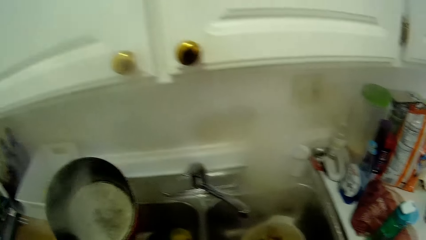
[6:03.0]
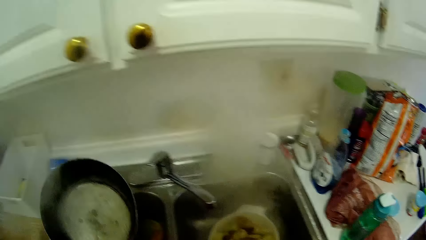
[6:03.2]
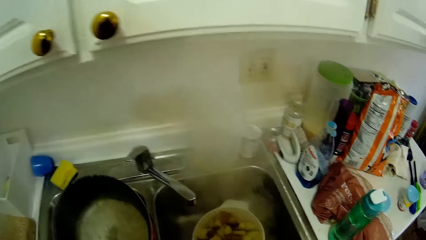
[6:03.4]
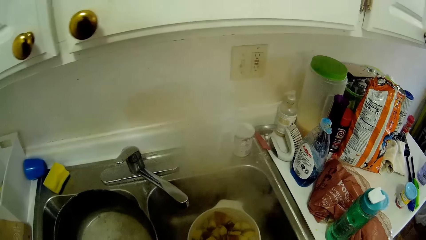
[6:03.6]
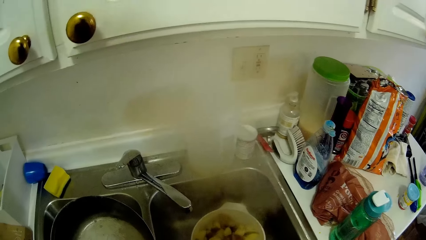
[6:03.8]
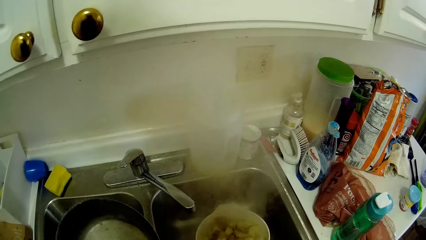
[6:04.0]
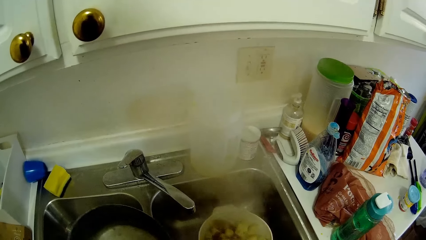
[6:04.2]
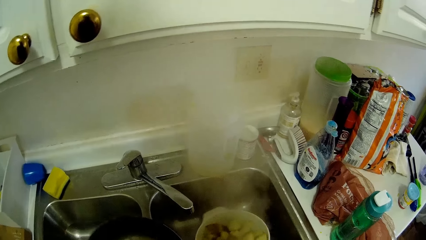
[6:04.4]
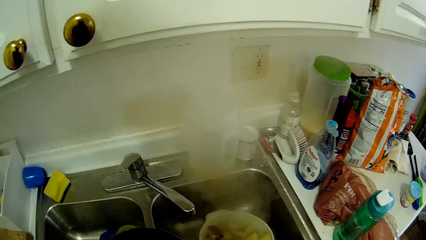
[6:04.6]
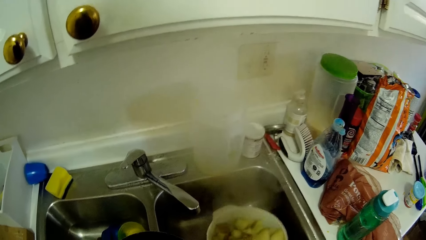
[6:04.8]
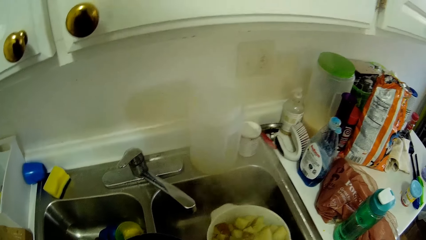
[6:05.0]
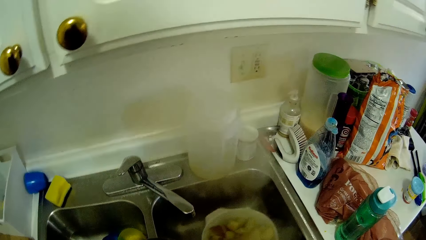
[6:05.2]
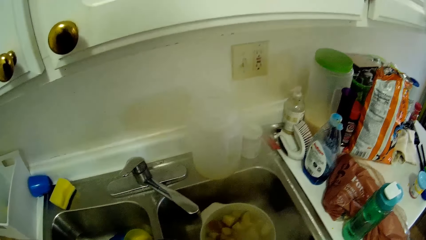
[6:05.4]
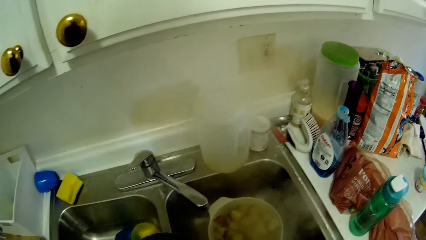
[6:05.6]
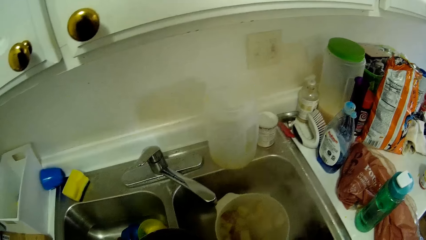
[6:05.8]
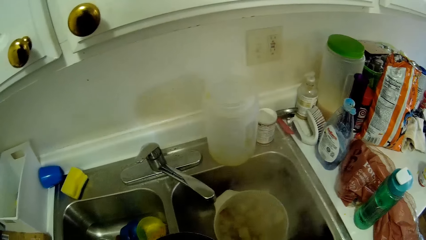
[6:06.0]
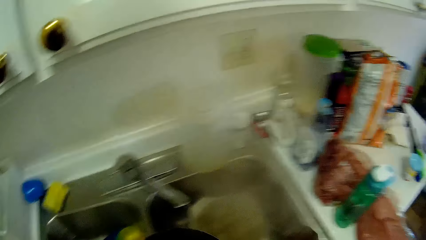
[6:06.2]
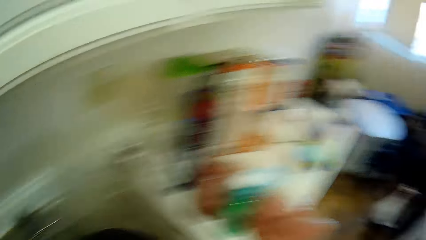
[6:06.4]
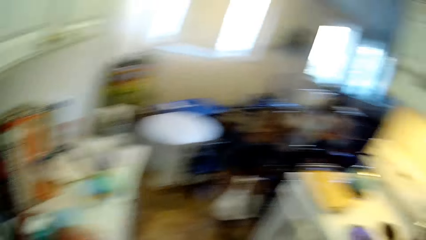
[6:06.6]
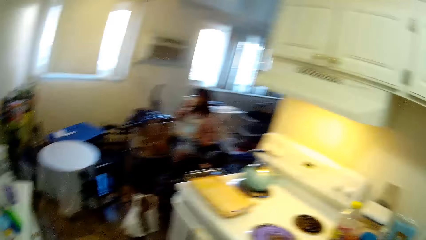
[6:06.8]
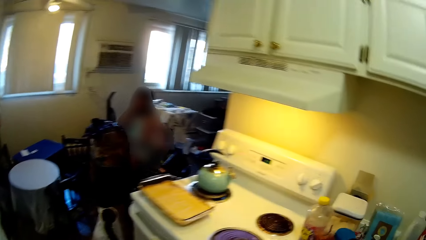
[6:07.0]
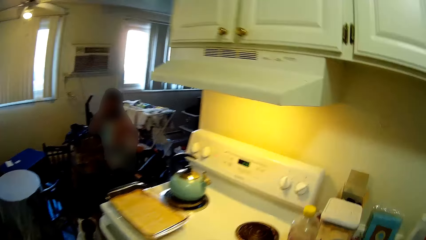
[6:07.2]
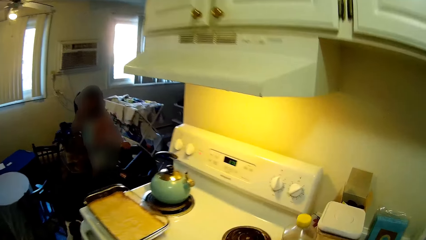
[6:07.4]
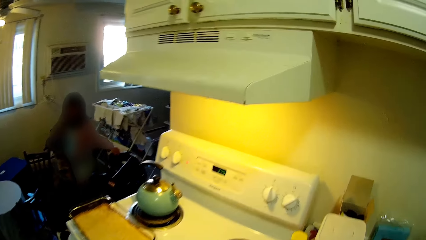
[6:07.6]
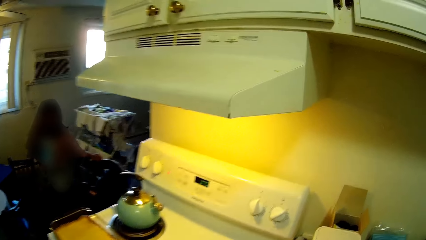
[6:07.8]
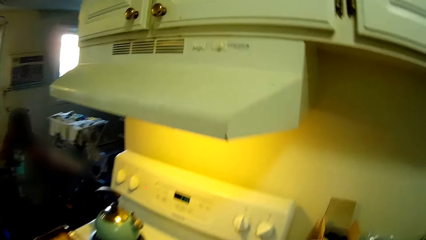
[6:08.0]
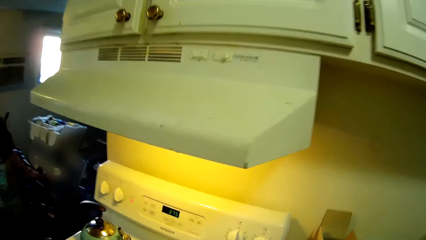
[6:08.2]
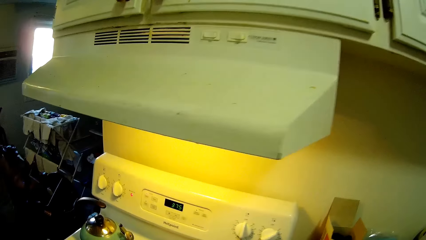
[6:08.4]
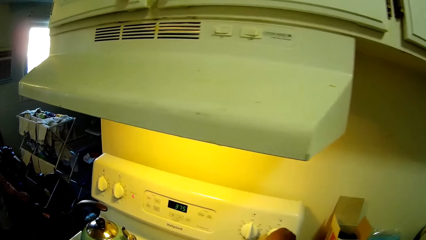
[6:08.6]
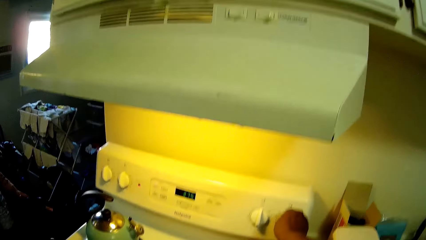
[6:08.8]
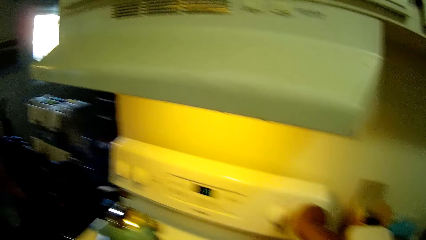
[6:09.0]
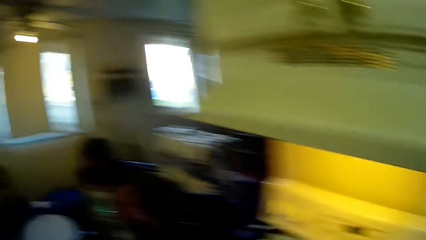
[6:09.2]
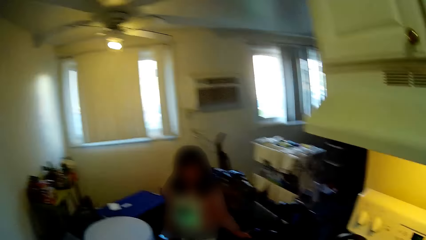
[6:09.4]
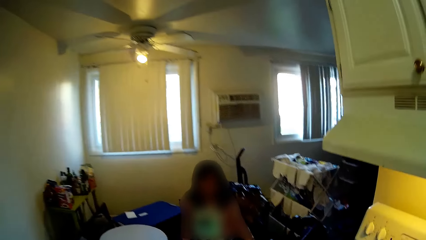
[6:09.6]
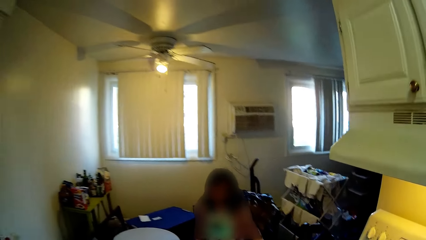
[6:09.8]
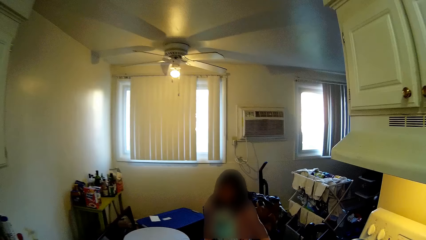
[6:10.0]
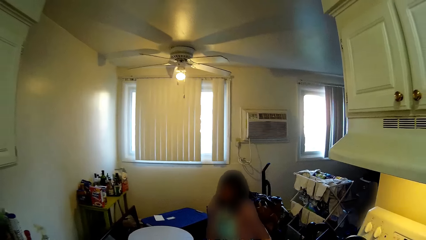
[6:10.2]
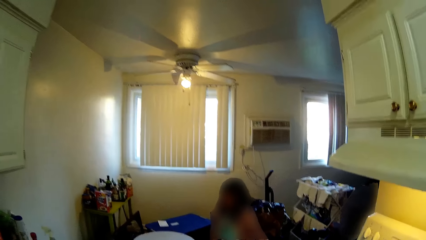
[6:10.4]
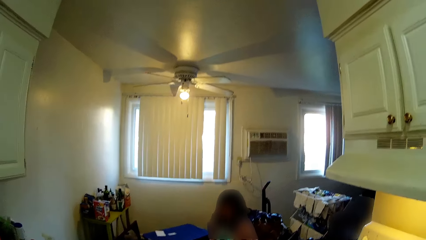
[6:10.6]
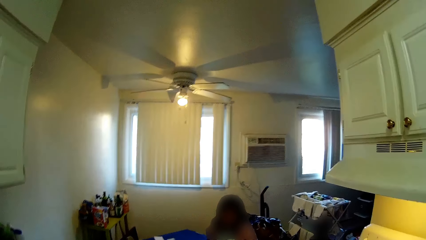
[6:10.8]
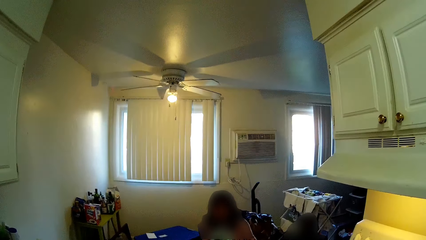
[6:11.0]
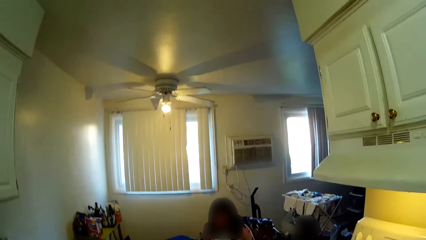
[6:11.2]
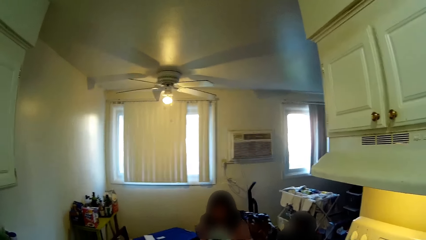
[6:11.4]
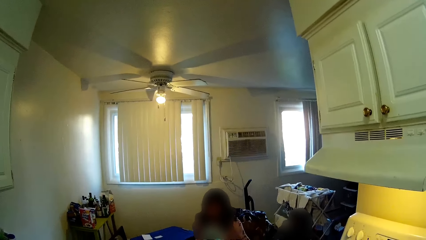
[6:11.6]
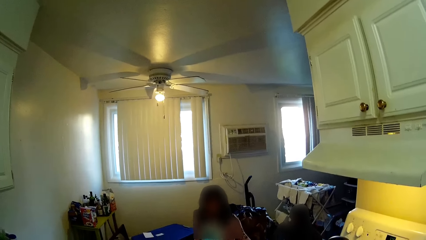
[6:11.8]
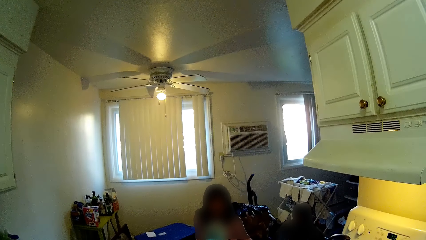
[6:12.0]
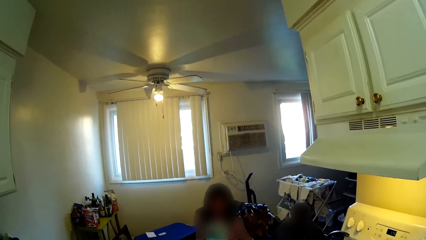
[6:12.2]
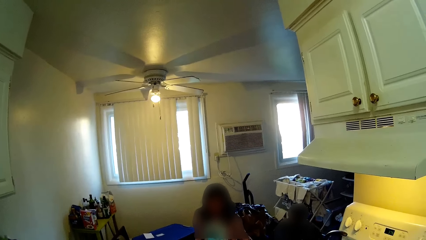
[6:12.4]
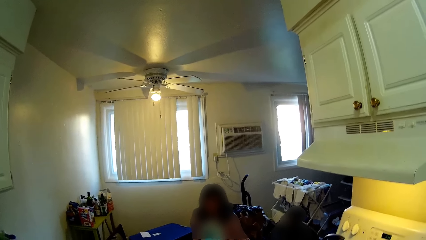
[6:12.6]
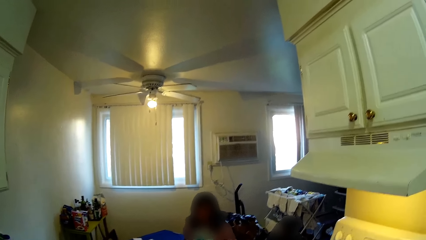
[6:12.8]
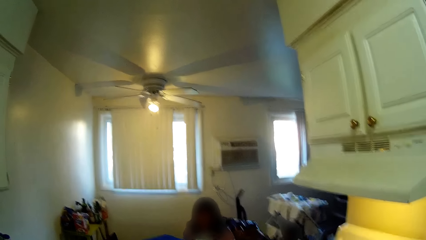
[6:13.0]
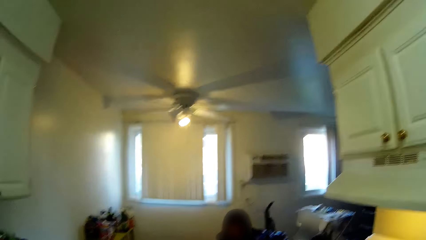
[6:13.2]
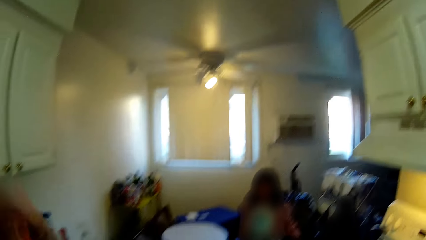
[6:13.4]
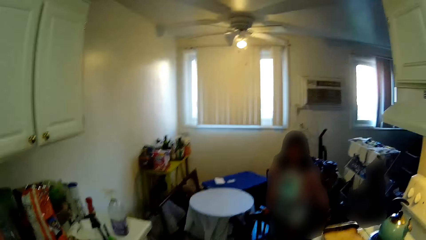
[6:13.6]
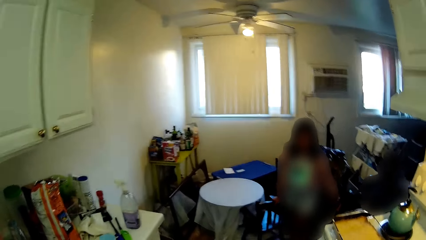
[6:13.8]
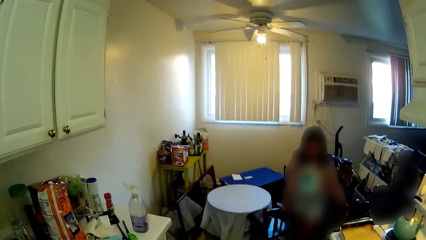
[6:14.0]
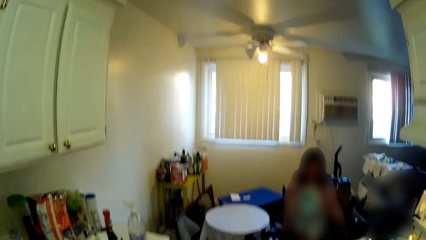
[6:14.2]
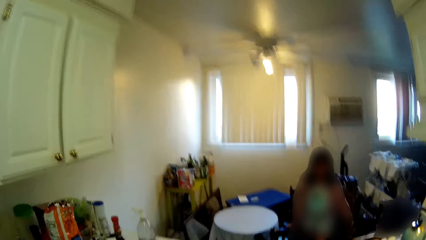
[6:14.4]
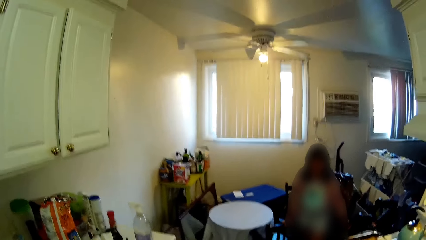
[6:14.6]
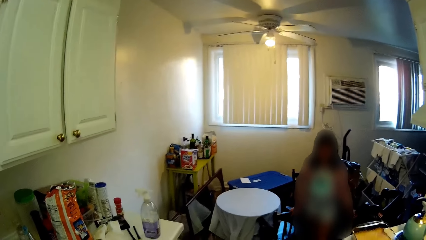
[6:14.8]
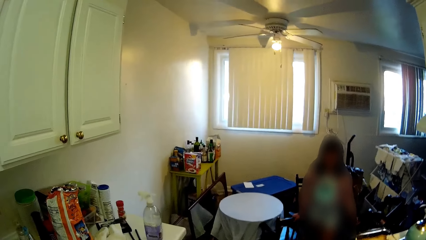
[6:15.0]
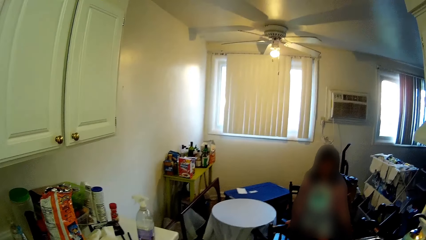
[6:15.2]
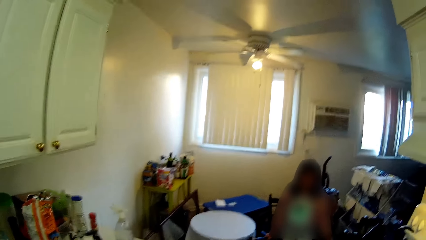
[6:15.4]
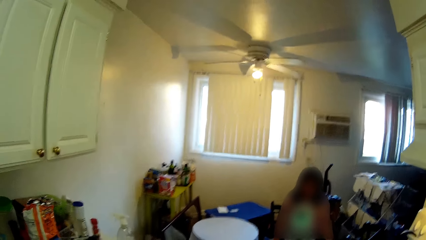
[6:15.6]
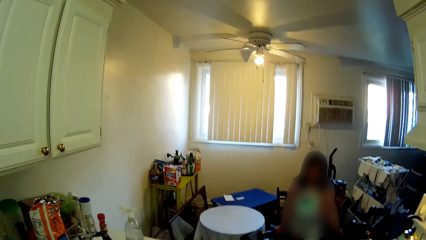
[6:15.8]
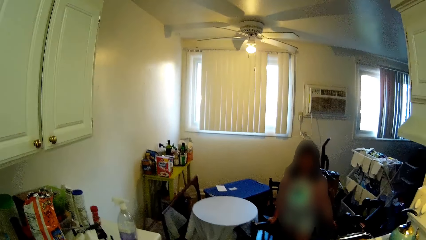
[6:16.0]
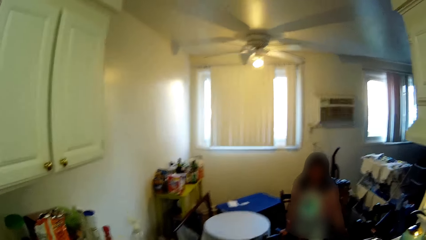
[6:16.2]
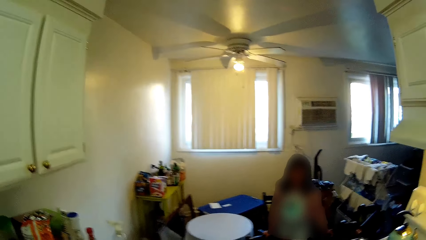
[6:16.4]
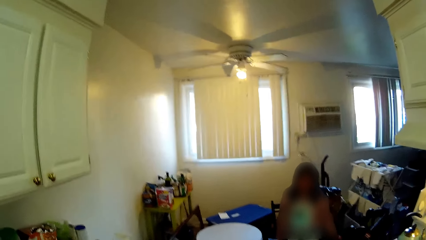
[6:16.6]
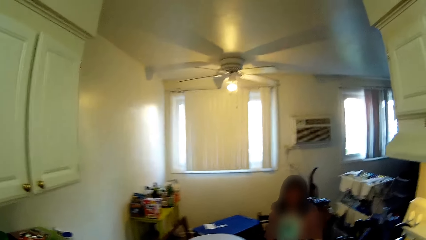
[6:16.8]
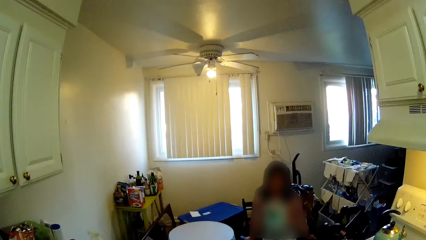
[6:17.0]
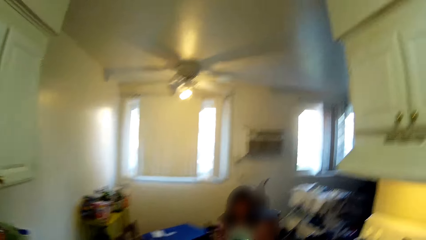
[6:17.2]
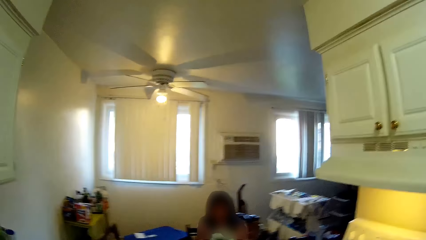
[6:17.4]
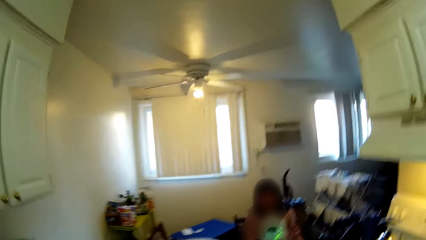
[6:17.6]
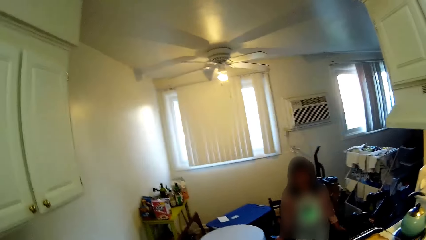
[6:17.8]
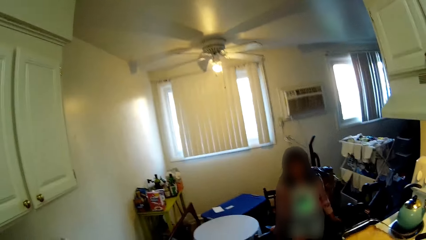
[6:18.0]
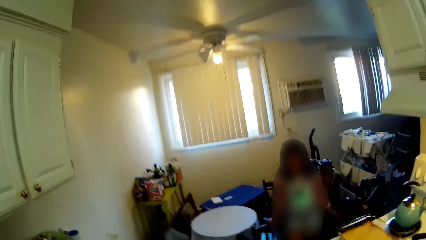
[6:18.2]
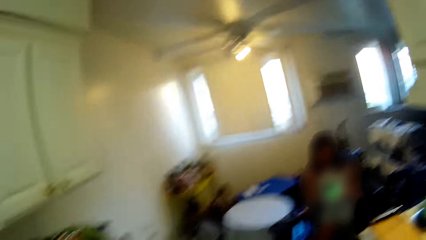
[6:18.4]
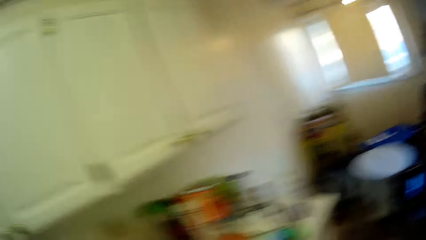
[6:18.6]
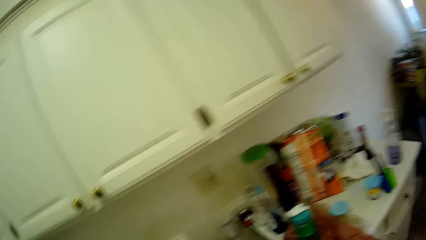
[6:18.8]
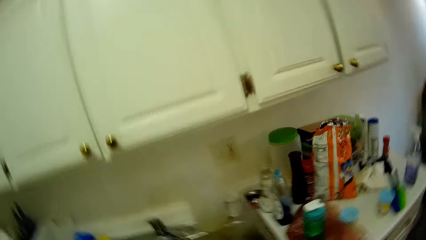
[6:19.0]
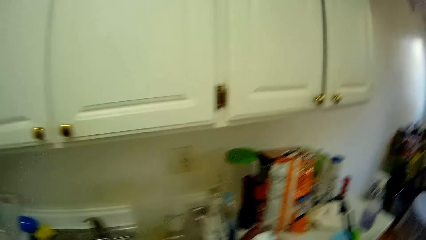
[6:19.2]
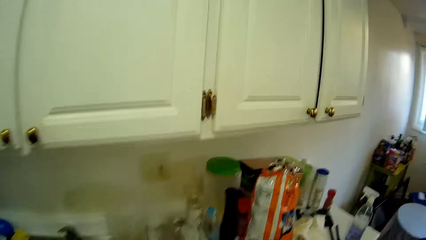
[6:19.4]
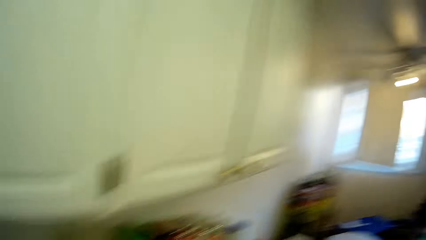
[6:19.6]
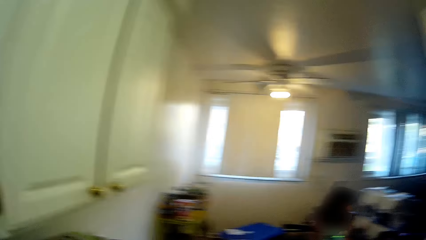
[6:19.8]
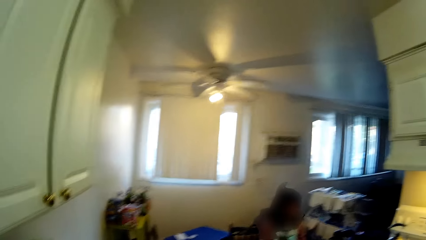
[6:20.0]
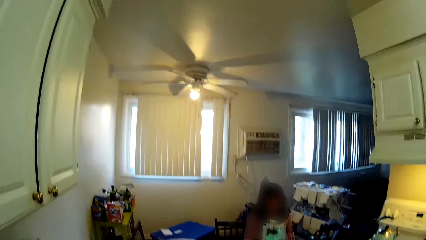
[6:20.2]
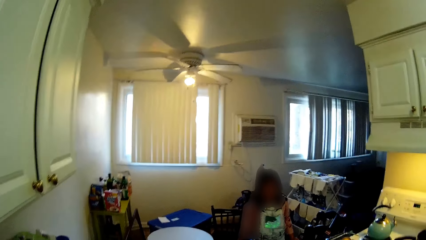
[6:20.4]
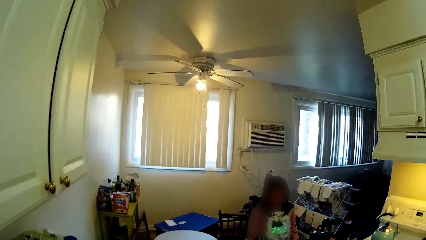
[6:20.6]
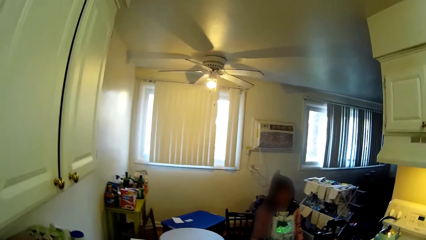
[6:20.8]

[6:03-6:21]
The camera wearer lifts the sieve in the sink in the kitchen counter with her right hand. She drops the sieve in the sink in the kitchen counter with her right hand. She walks around the kitchen. She converses with a child and another child. She turns a knob of the stove with her right hand. Another child walks into the kitchen. The child converses.
